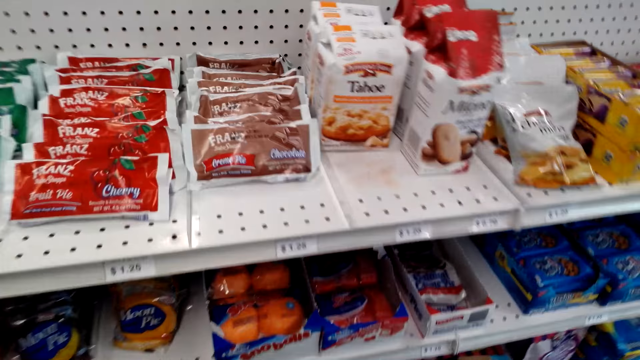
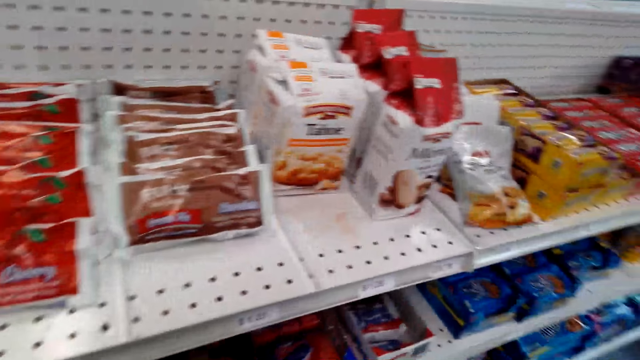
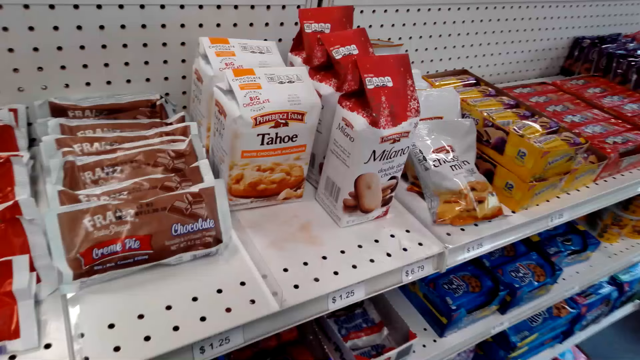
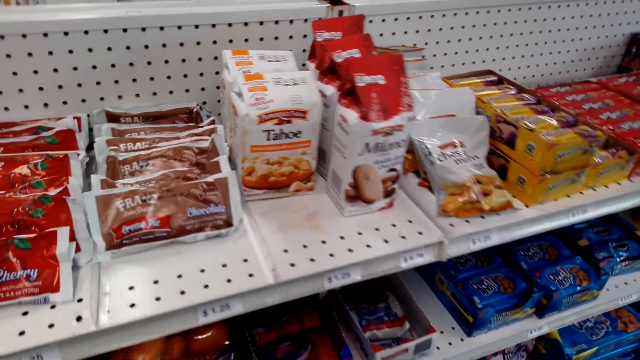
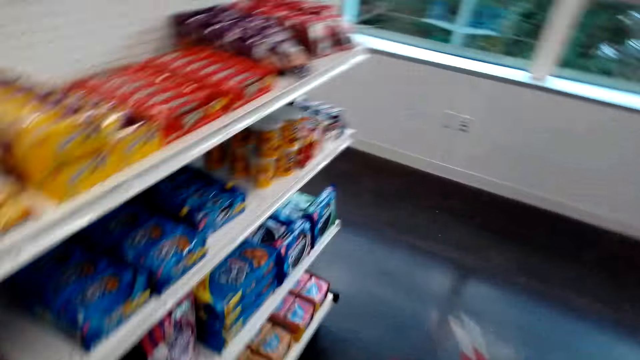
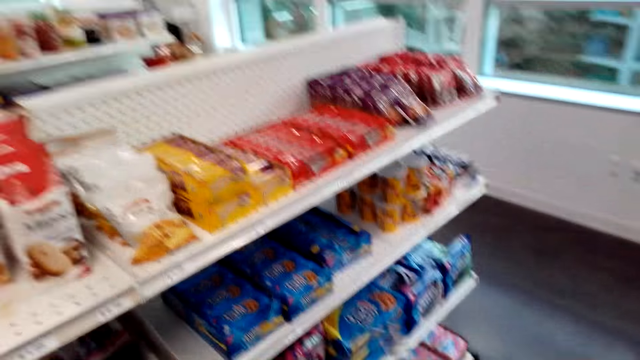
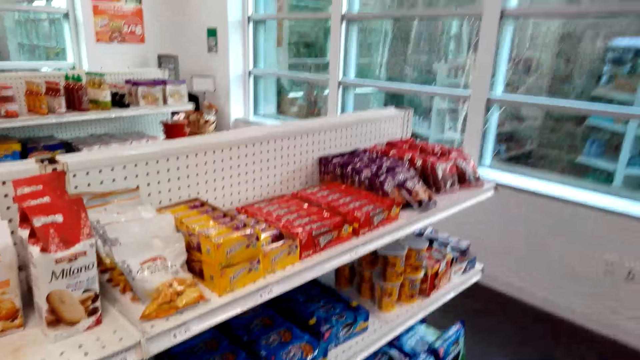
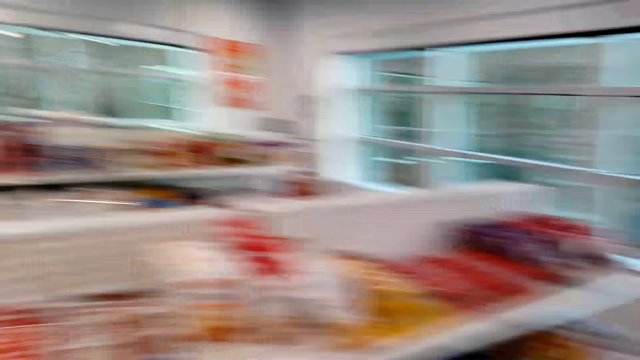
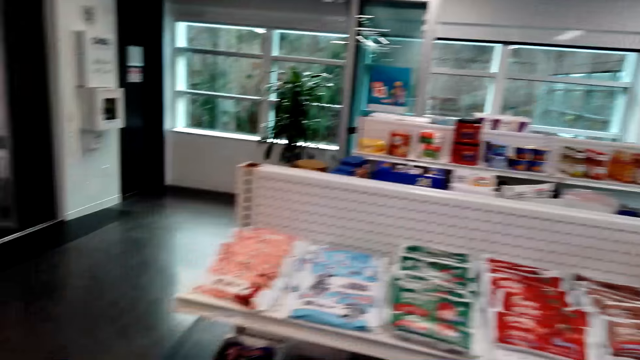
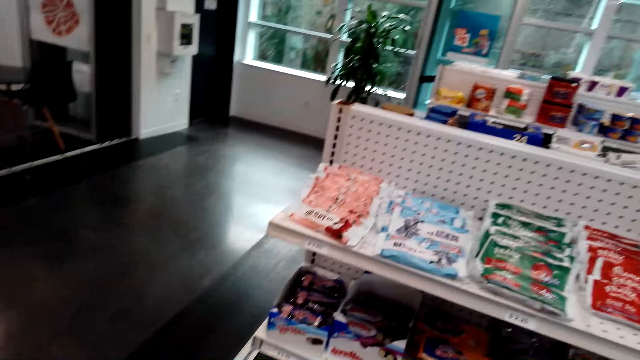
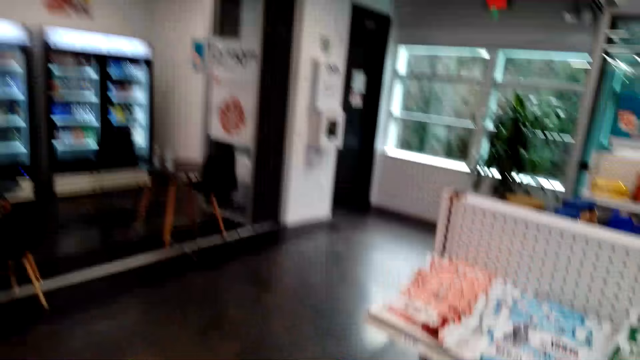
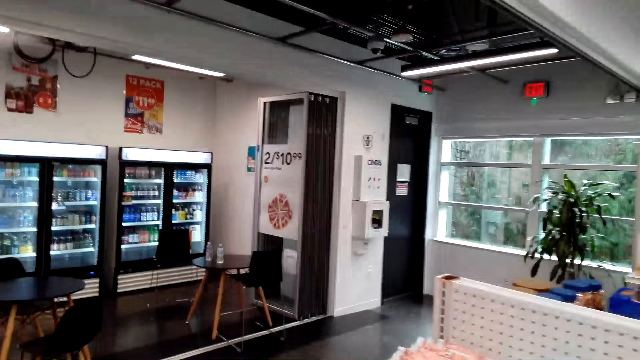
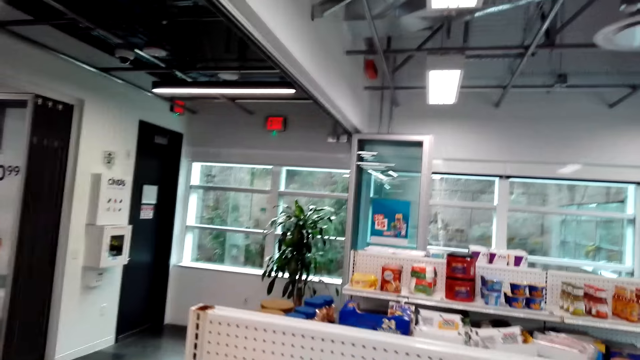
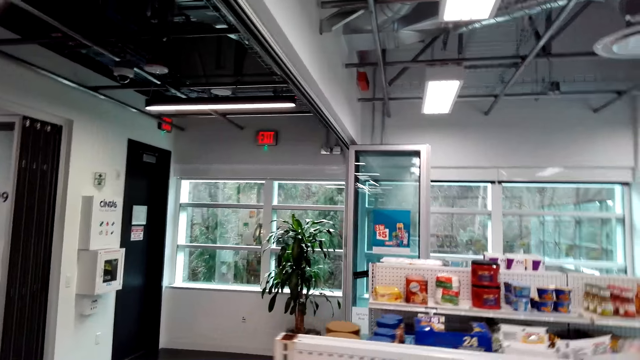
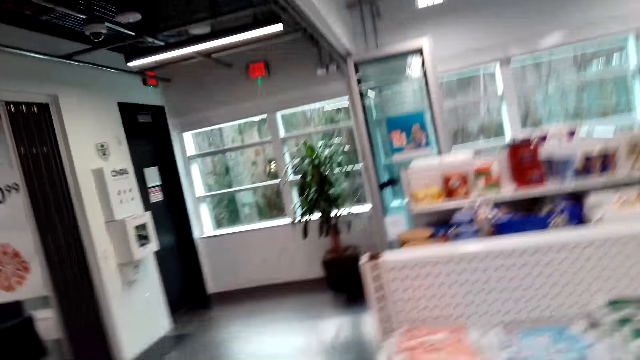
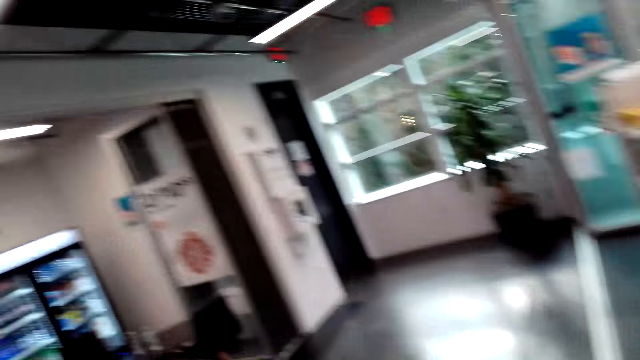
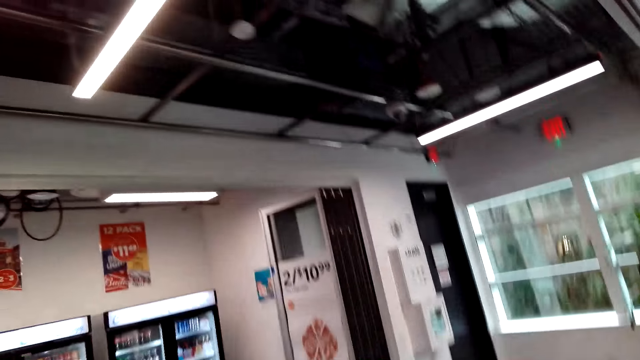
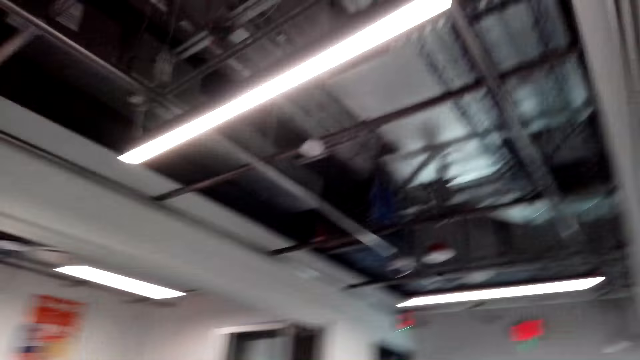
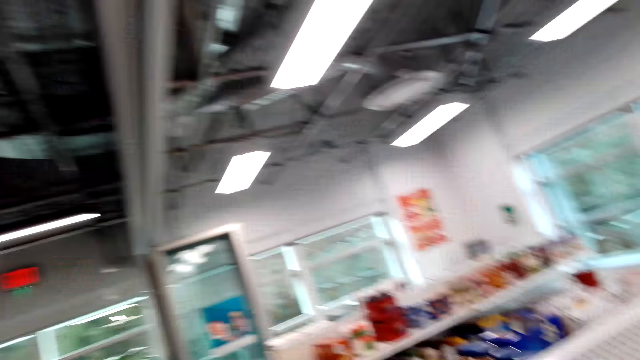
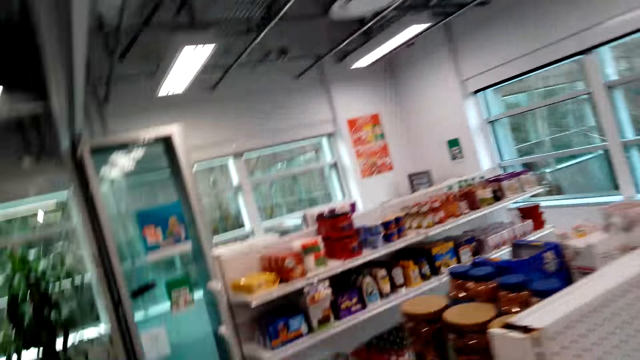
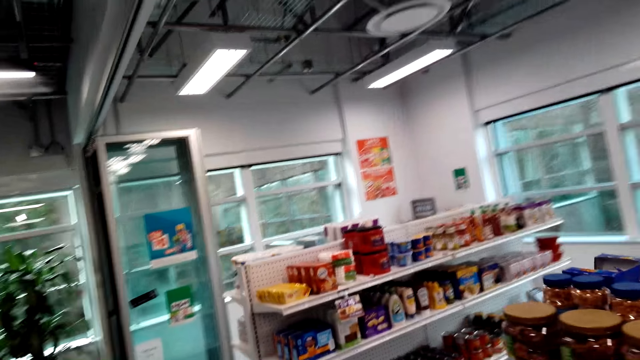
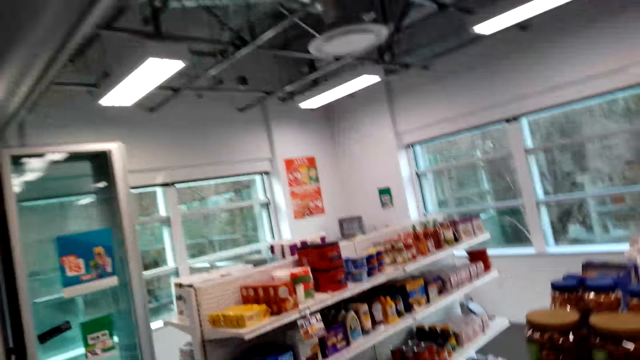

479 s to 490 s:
The camera wearer takes the cakes snack from the shelf. They look around. They walk around.

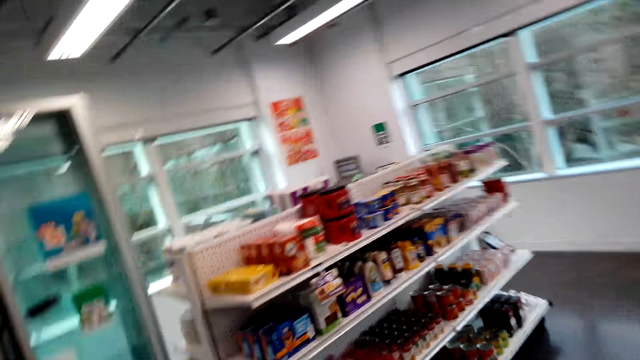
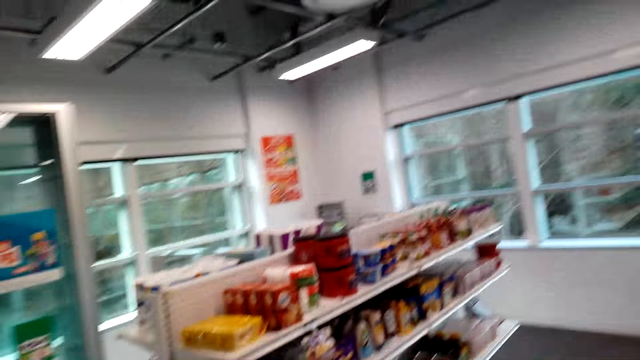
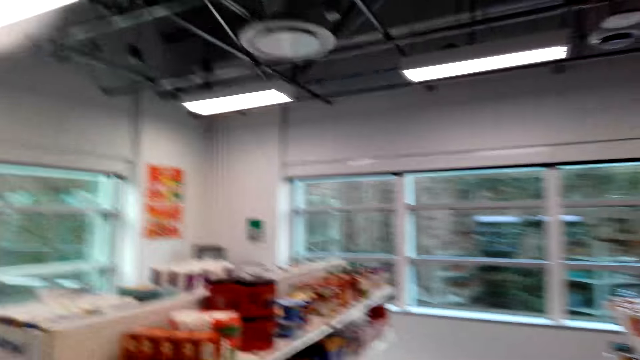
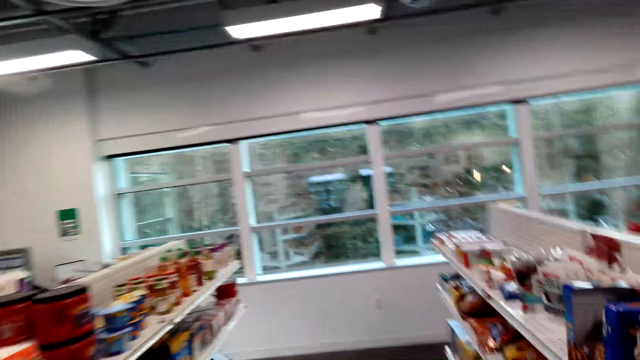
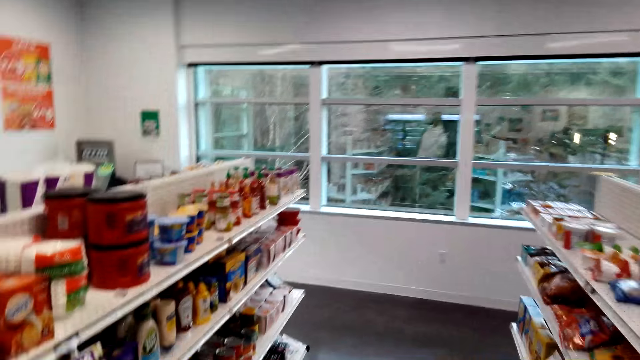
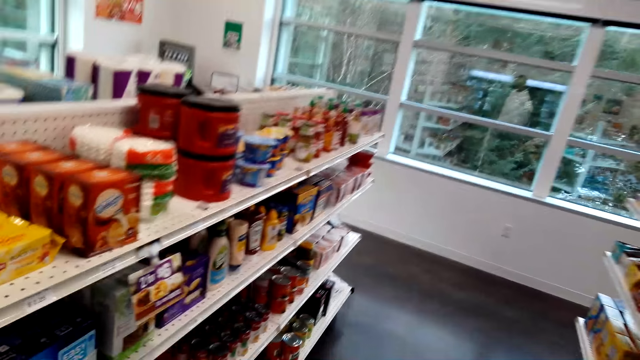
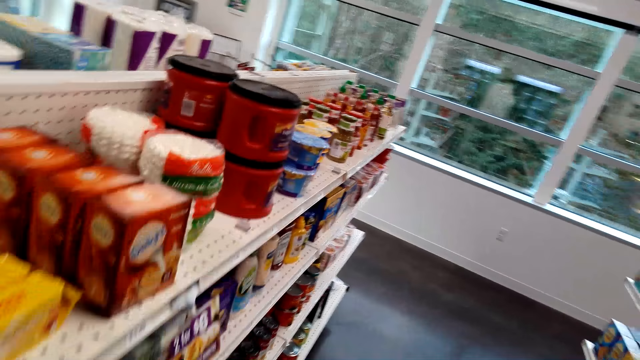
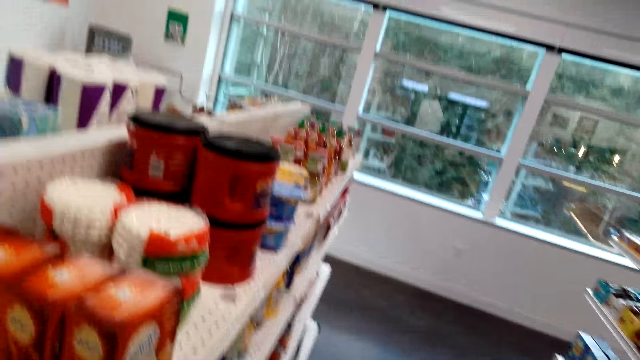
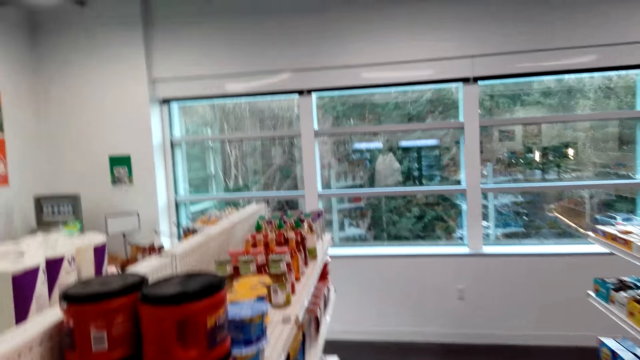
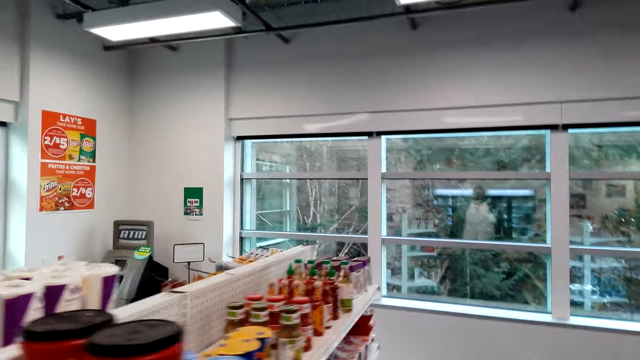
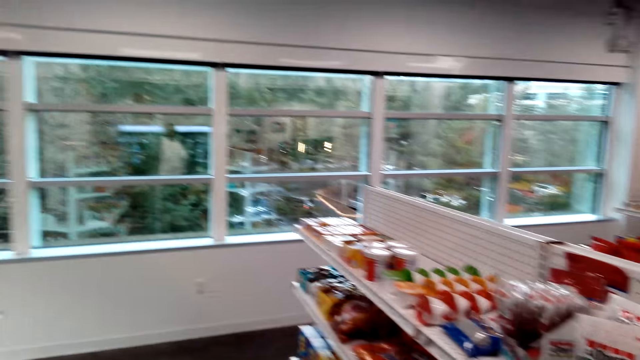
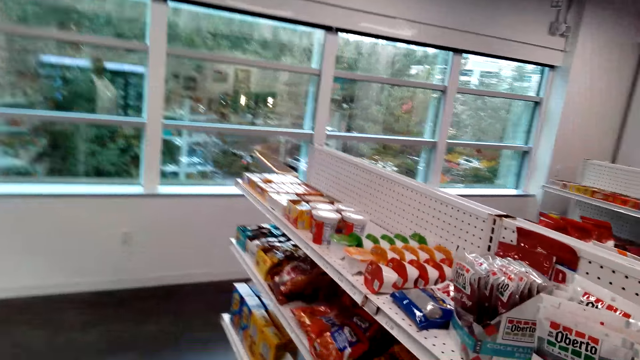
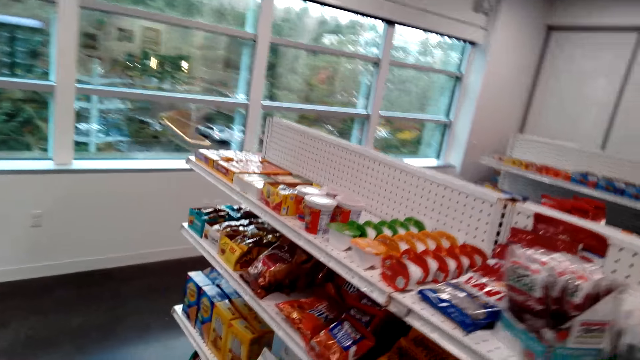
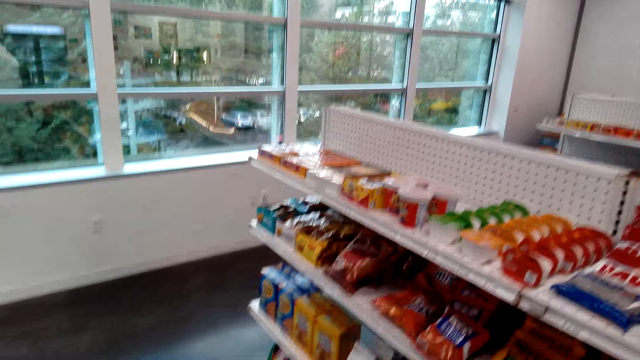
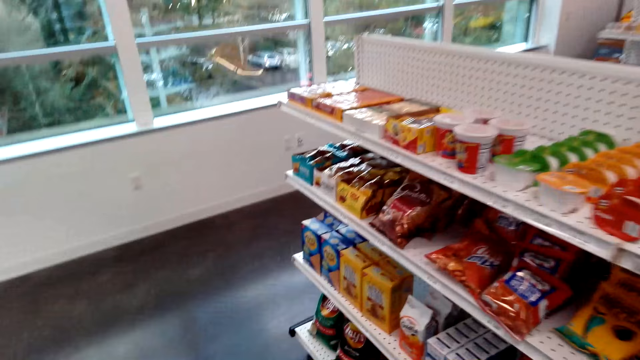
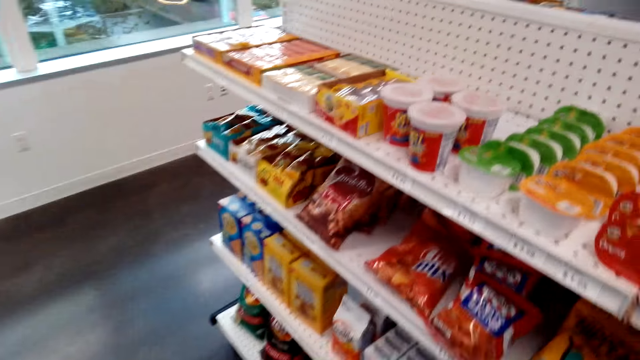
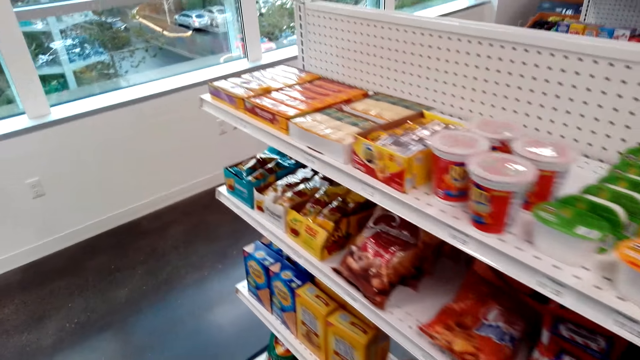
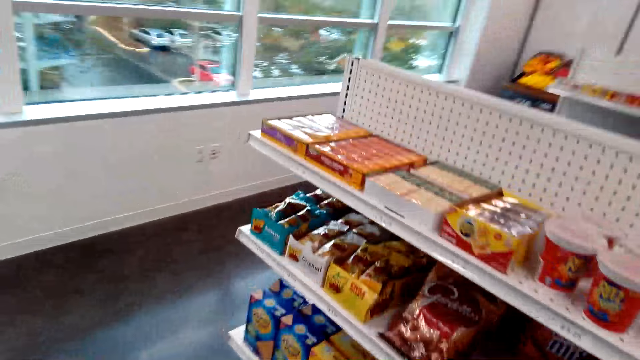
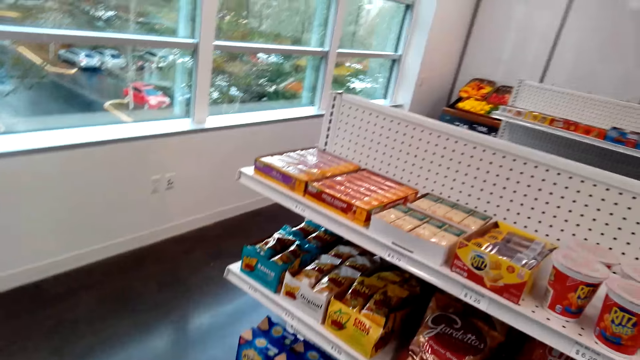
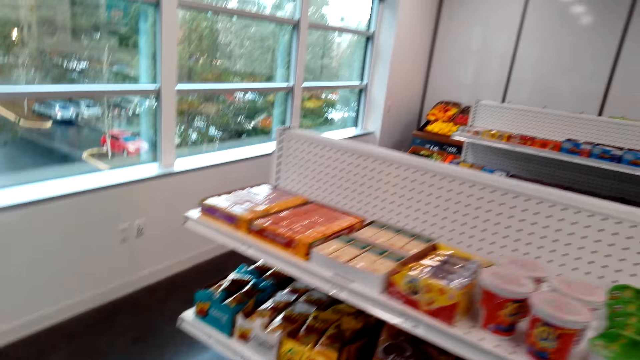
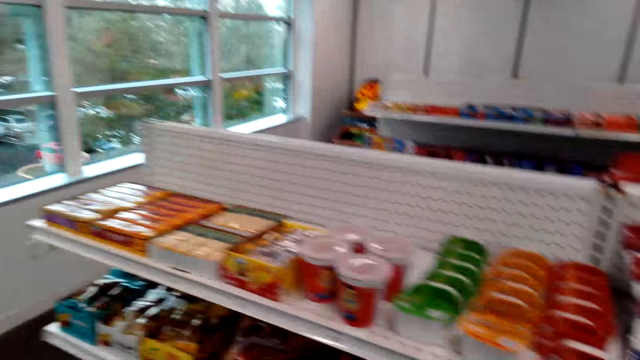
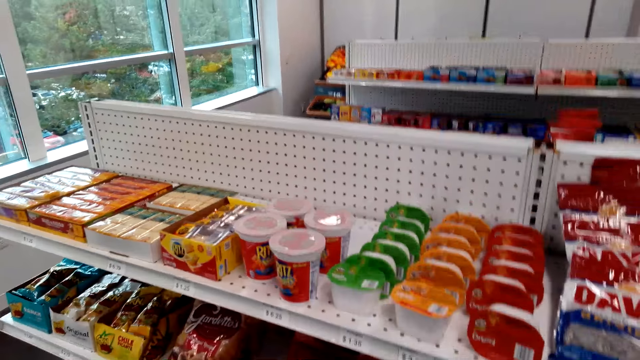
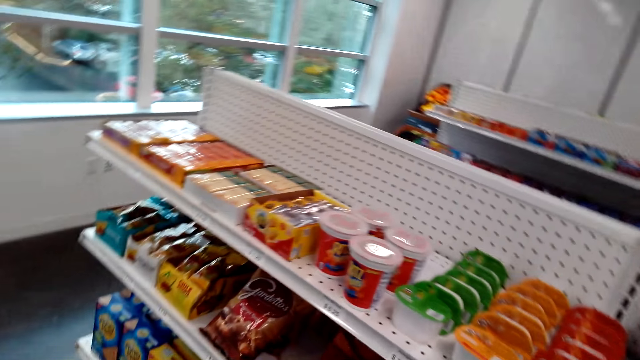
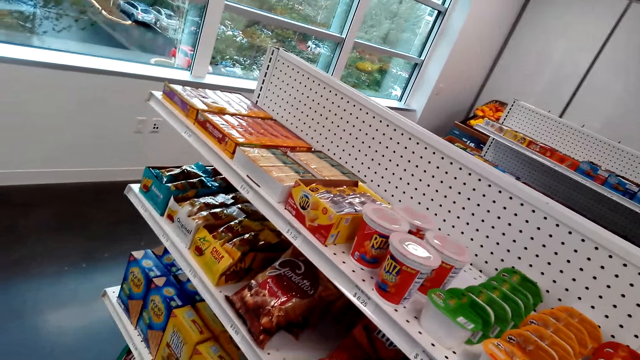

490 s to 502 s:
The camera wearer looks at the items on the shelves.
